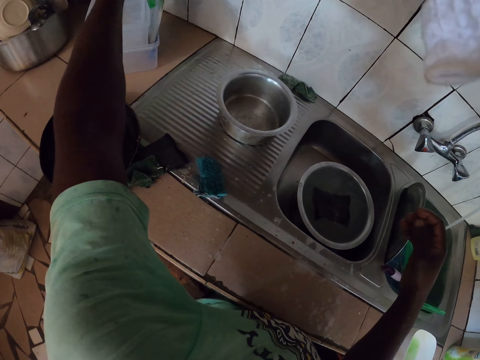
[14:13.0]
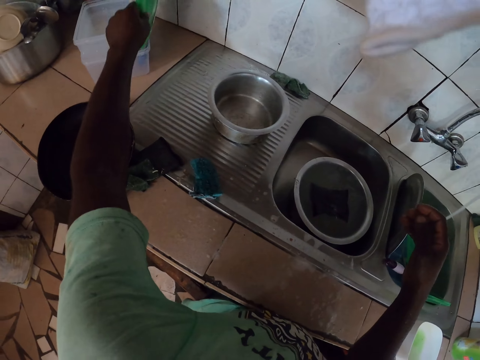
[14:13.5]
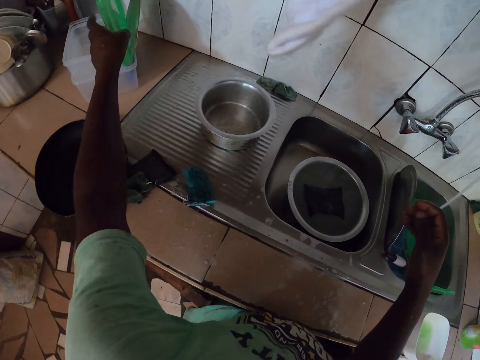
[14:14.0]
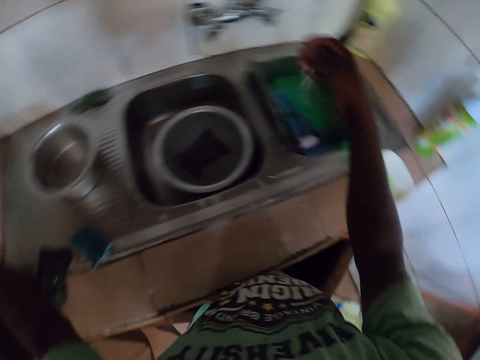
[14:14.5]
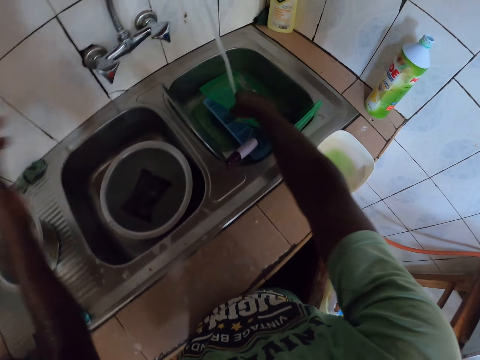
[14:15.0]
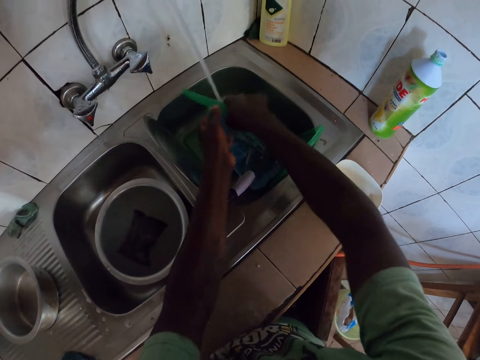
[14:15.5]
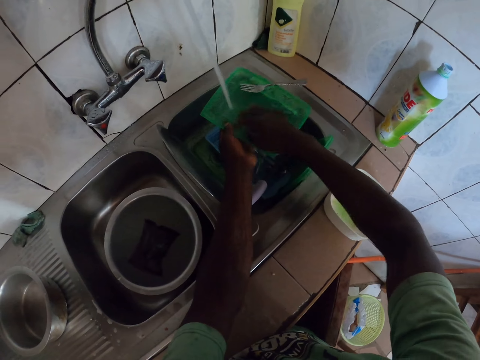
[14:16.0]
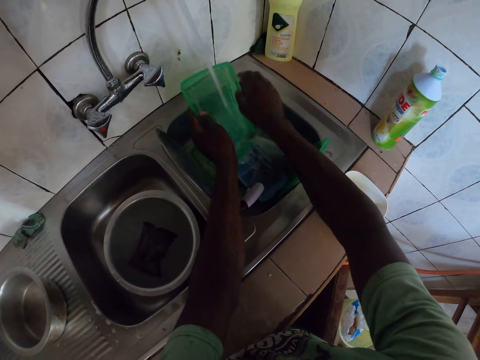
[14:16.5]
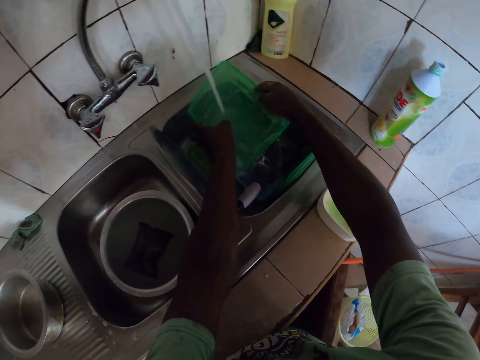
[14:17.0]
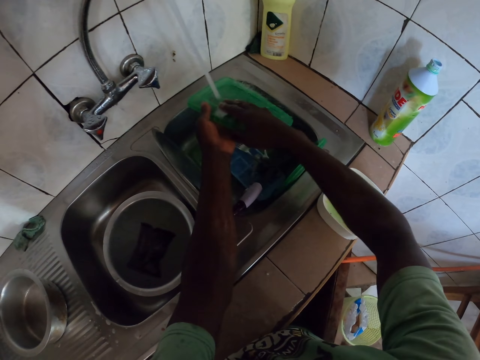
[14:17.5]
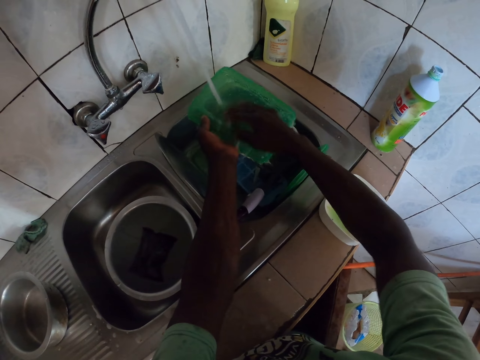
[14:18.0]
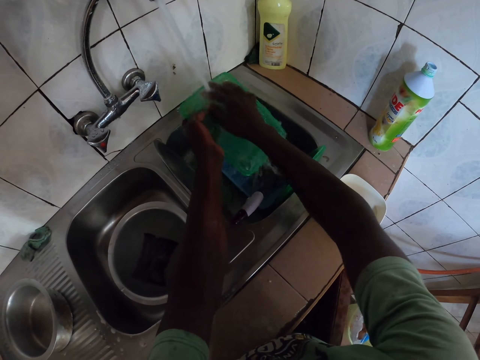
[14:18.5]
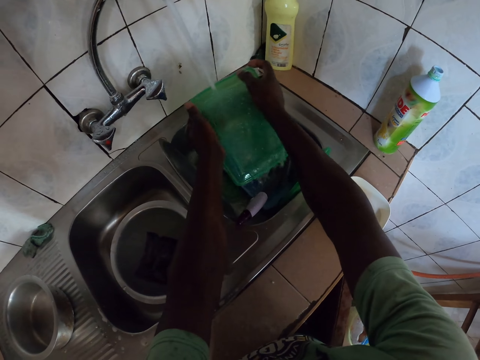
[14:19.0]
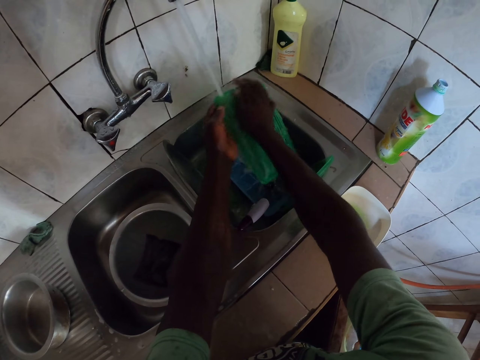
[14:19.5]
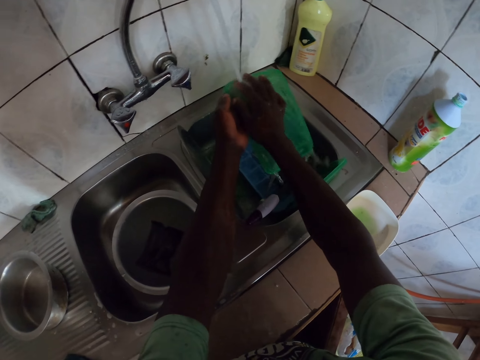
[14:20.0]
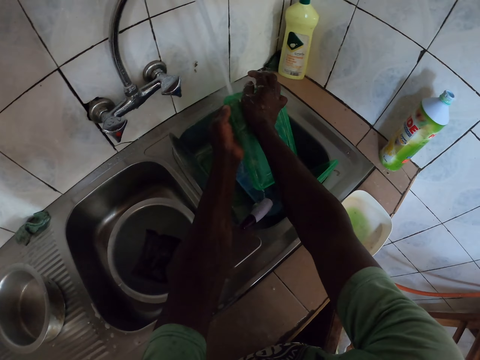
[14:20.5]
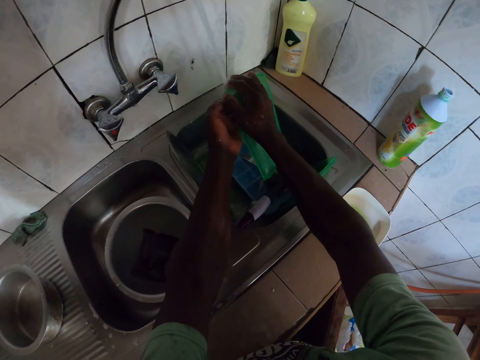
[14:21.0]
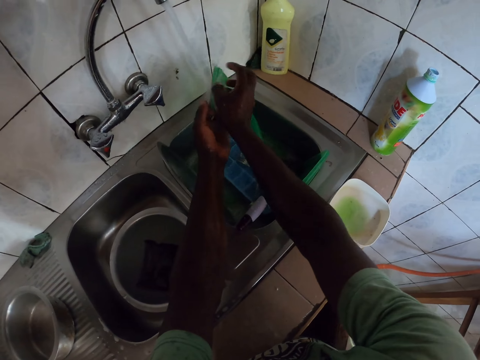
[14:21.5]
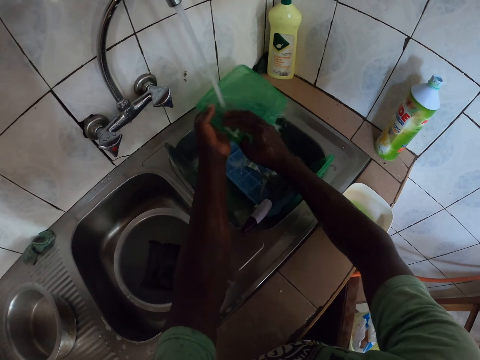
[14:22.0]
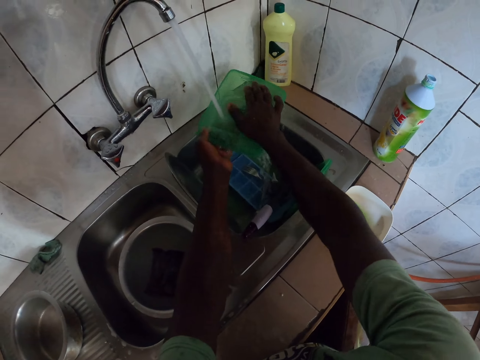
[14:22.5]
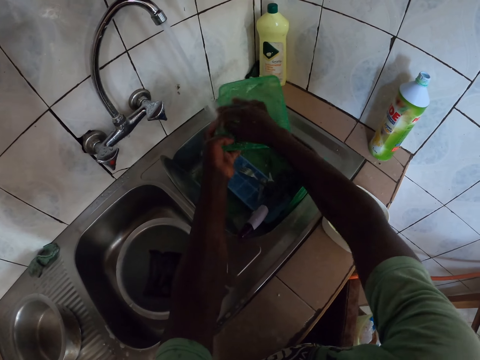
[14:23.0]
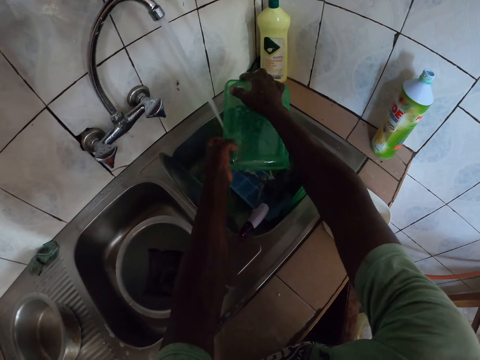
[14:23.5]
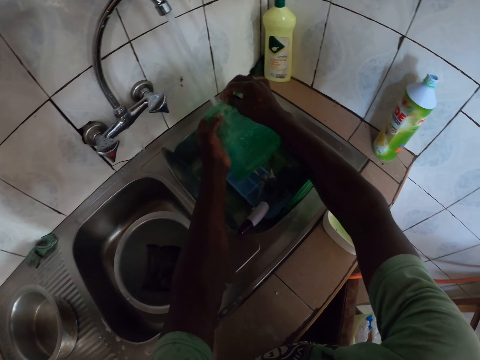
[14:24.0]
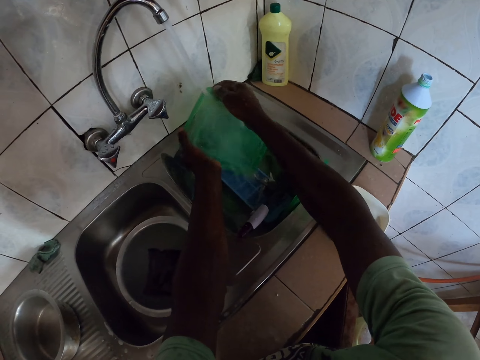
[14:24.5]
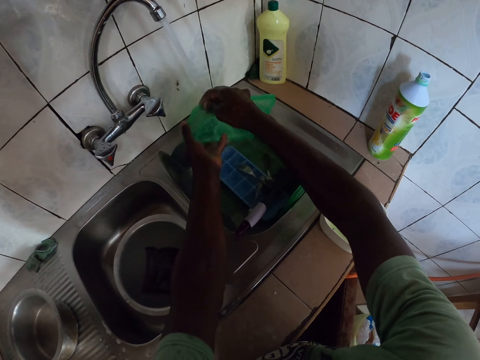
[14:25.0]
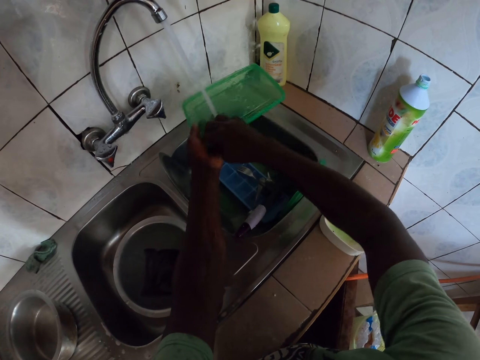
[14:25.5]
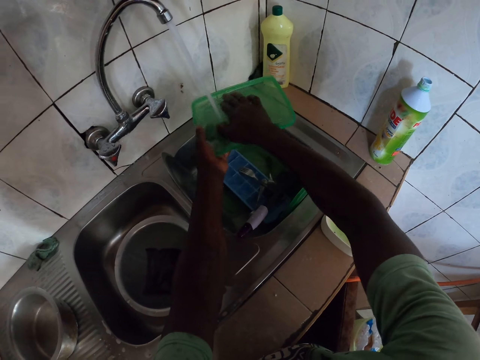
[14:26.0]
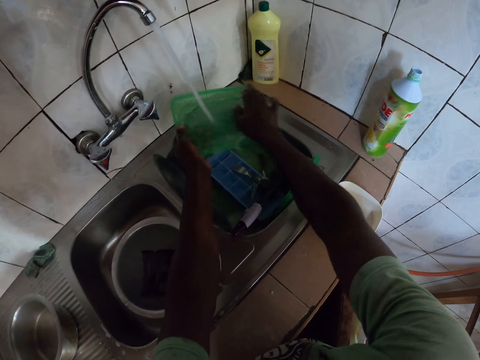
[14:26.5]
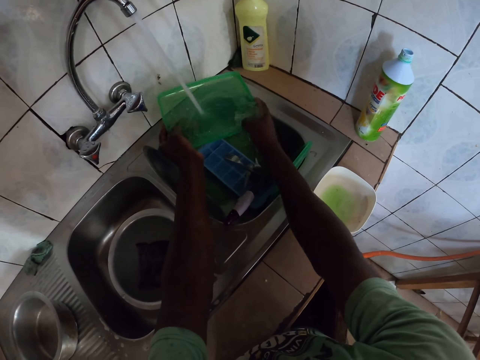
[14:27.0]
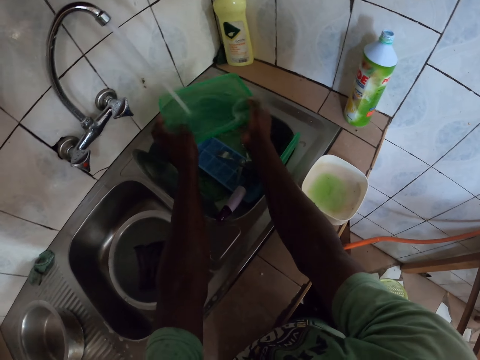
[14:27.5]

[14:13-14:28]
The camera wearer rinses another container.

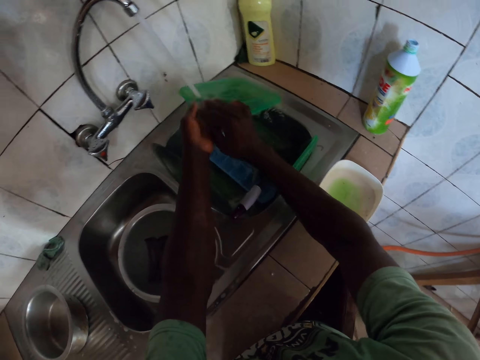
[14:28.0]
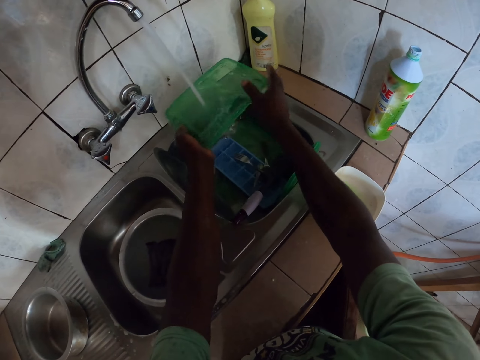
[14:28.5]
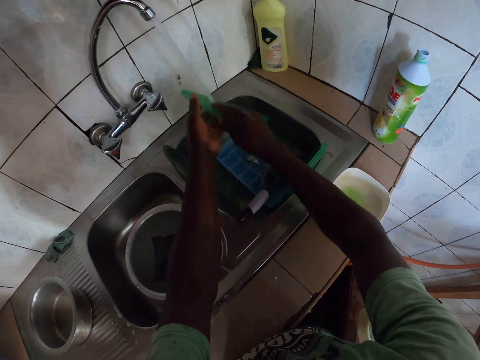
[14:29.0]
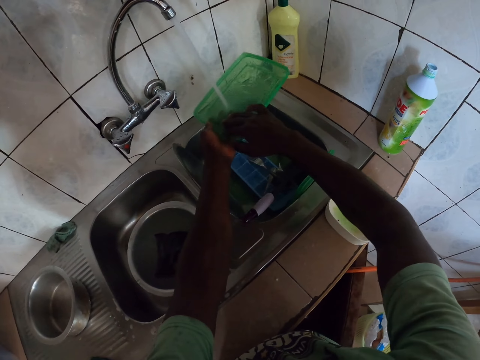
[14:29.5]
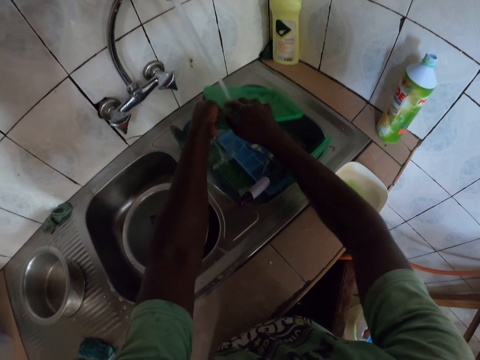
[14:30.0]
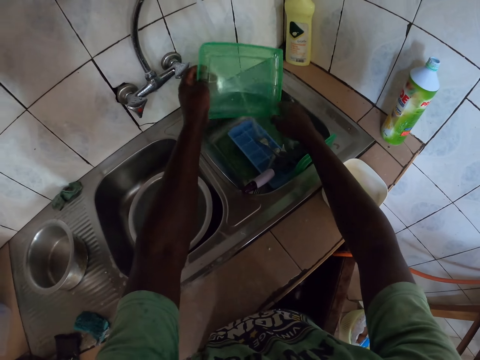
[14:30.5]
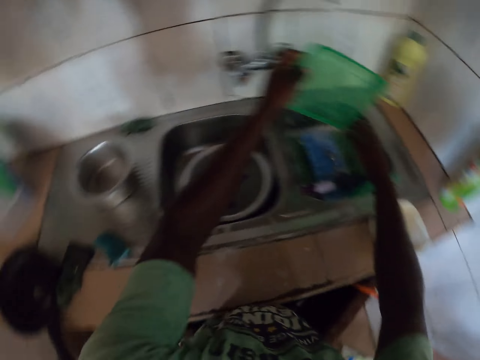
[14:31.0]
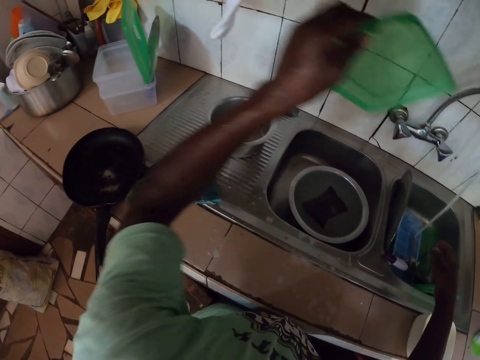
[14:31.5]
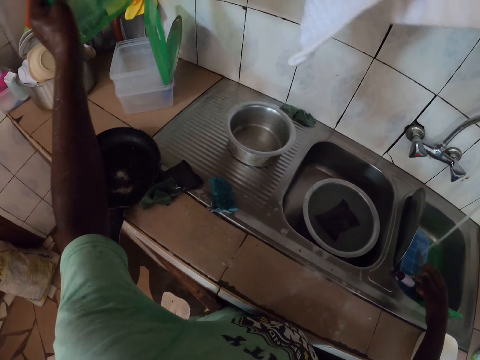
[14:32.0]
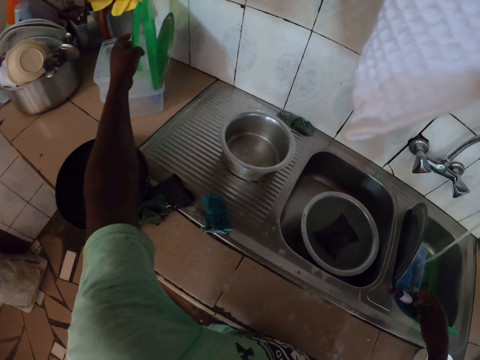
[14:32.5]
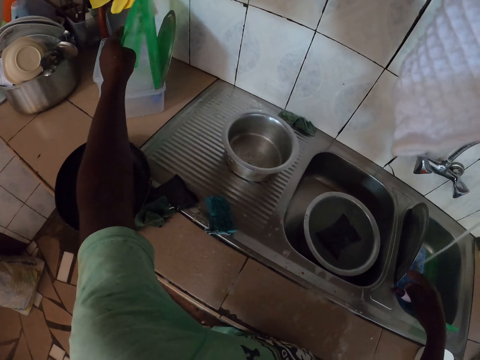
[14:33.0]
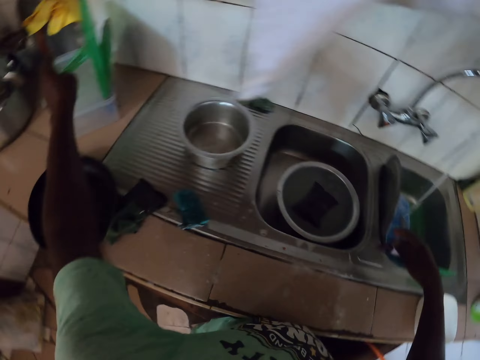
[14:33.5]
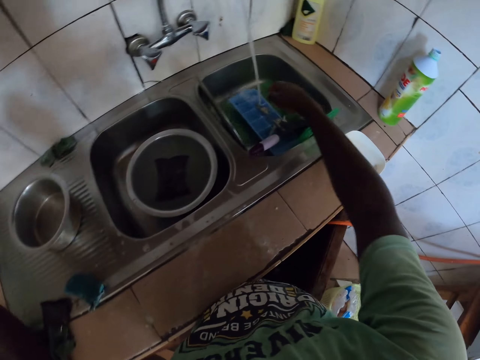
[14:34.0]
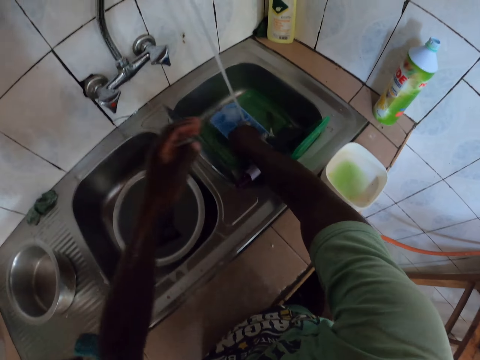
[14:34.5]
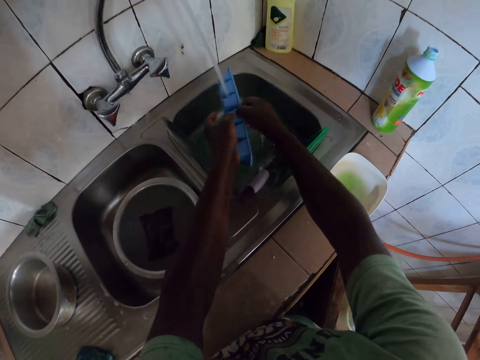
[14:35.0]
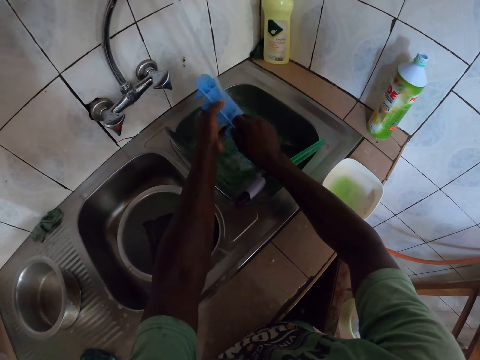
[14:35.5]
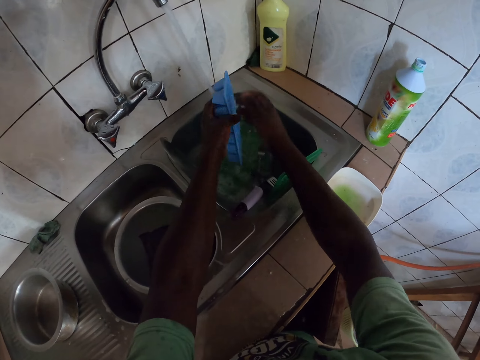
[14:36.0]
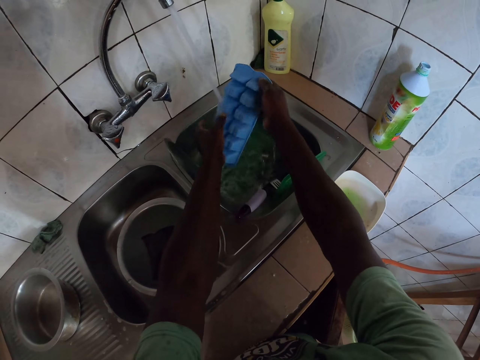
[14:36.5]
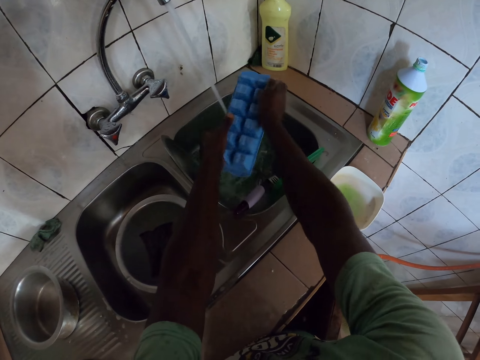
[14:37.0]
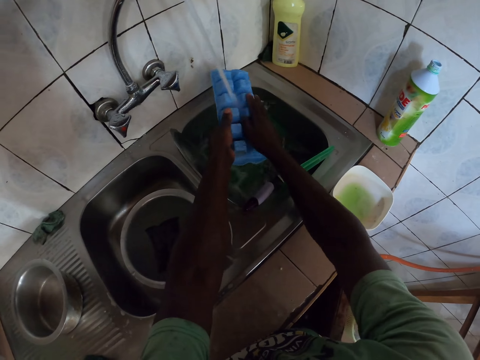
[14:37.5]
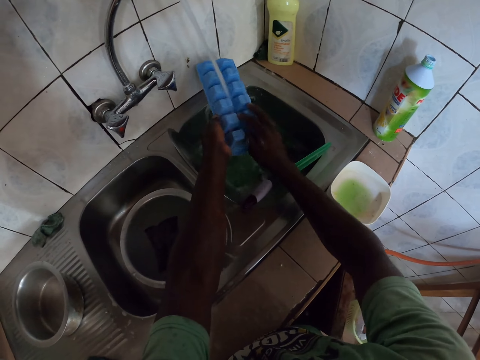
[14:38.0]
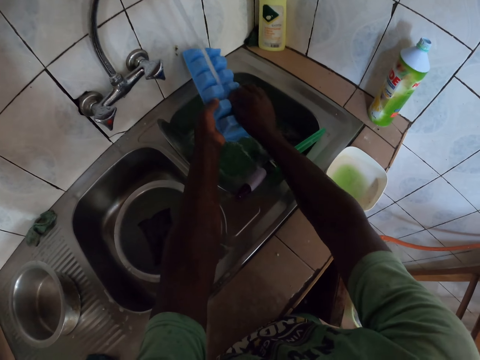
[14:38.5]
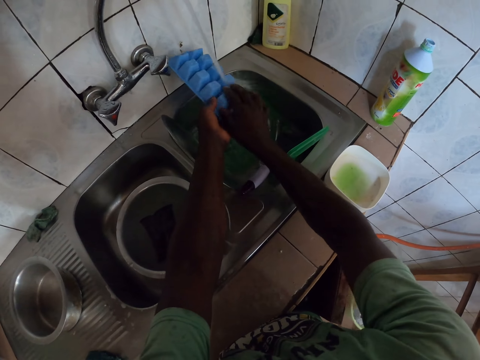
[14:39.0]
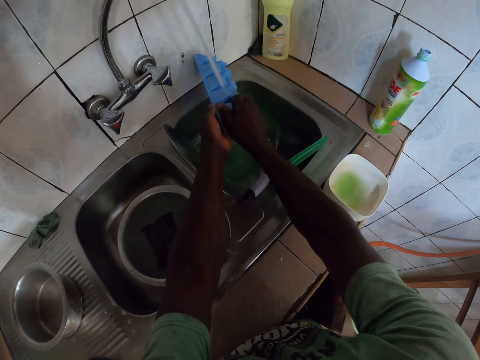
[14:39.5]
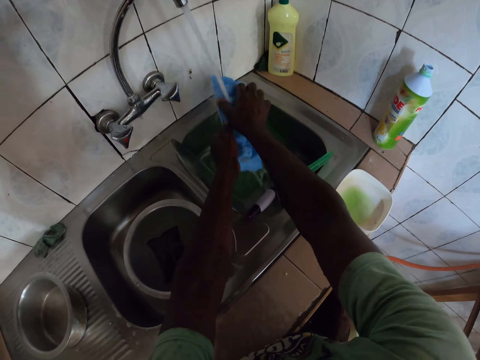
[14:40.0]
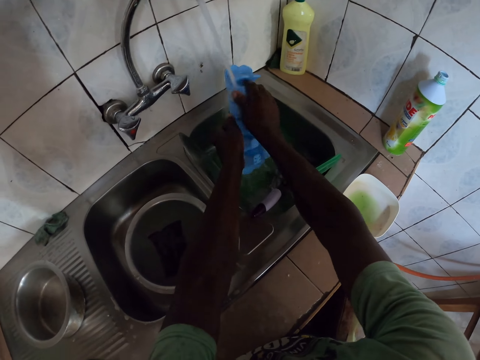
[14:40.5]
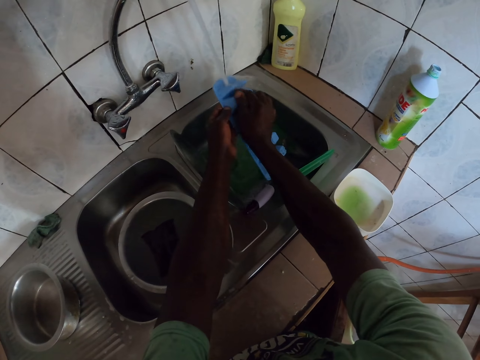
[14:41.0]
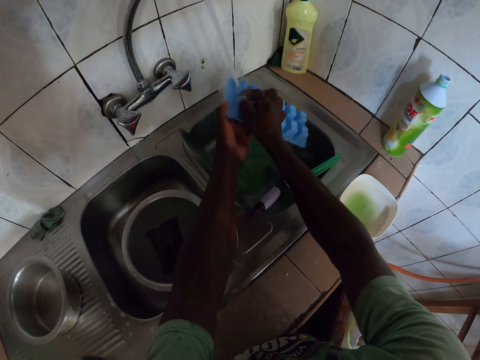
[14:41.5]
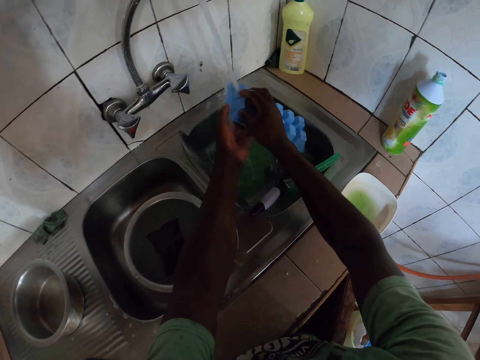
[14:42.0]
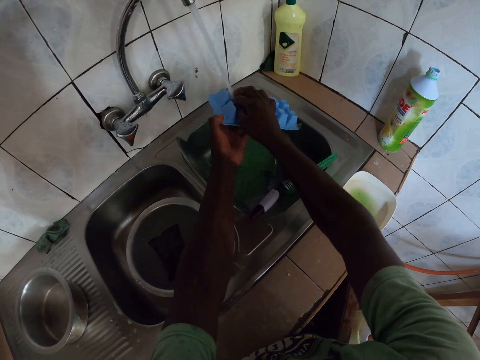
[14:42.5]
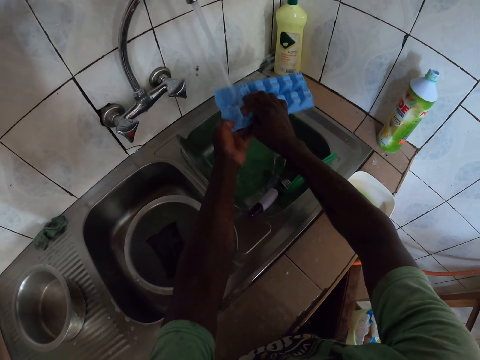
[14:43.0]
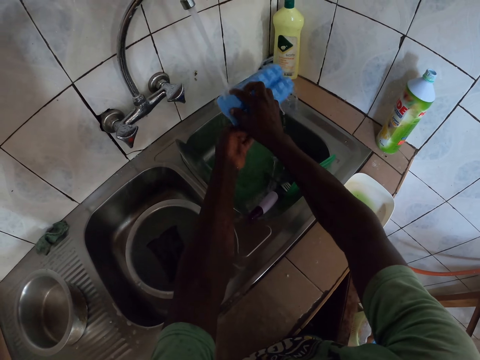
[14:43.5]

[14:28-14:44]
The camera wearer puts the container aside. They rinse a tray.
